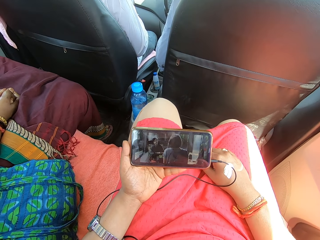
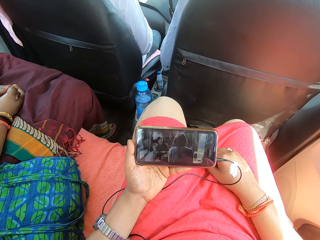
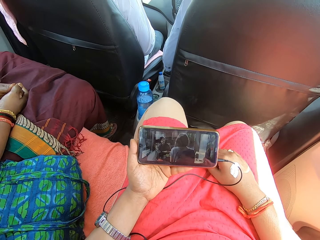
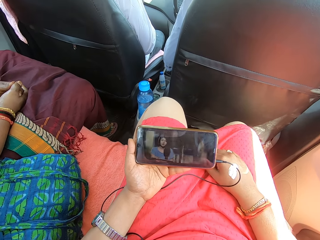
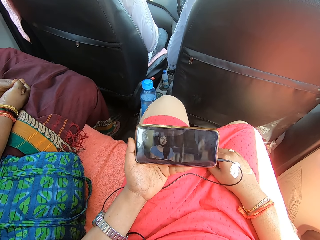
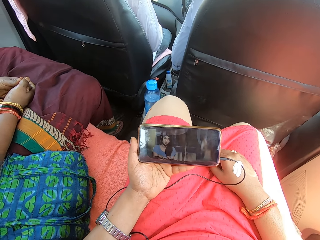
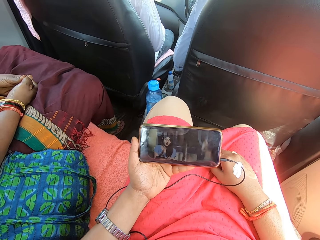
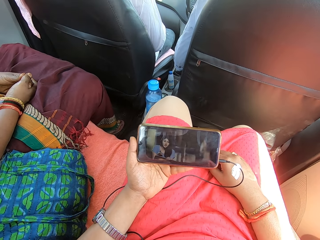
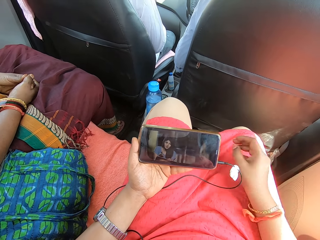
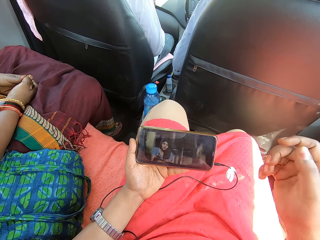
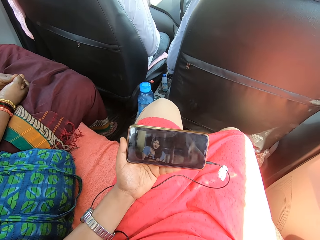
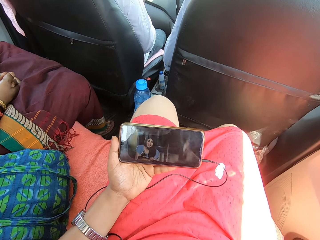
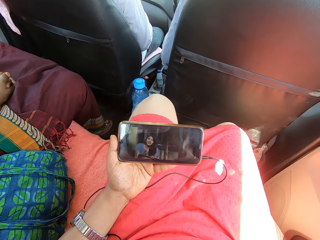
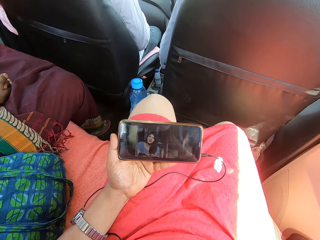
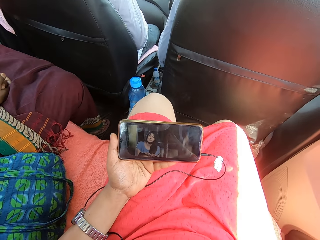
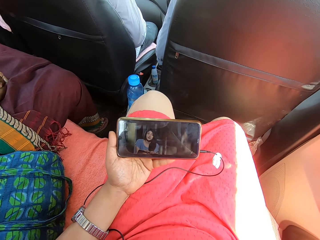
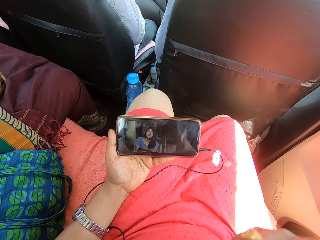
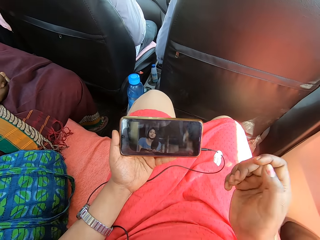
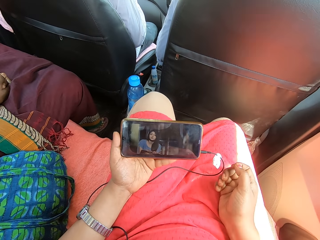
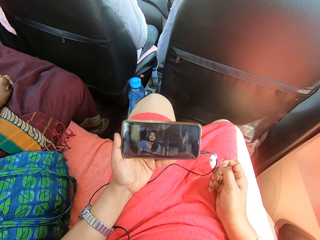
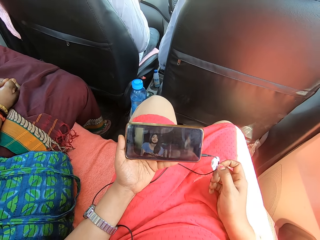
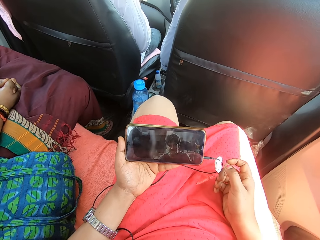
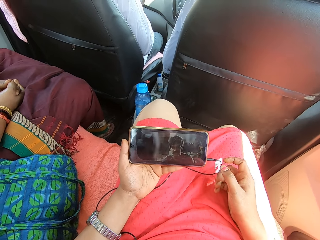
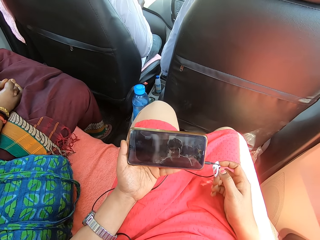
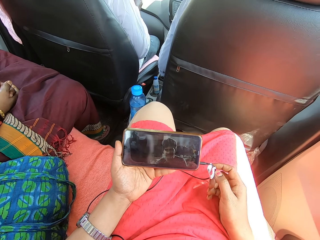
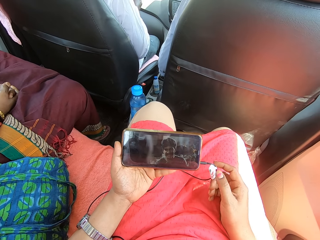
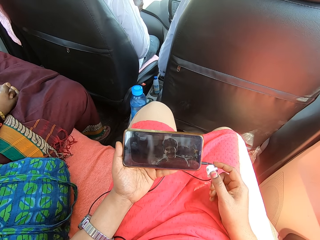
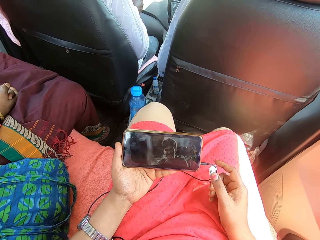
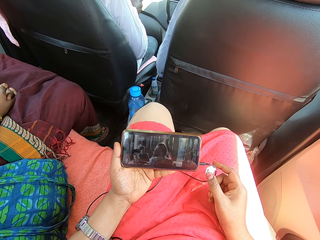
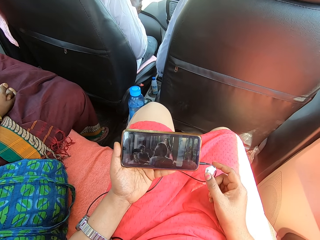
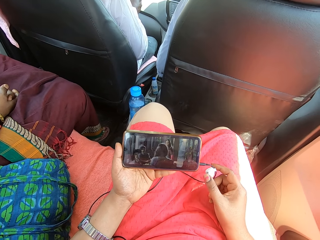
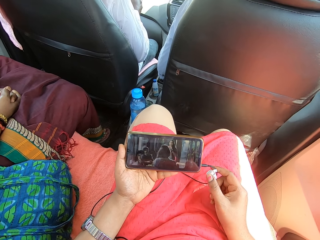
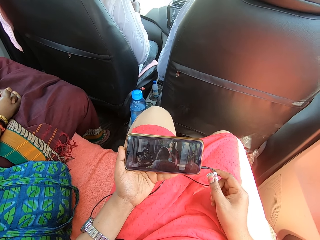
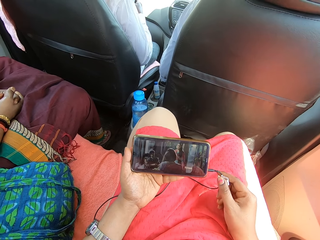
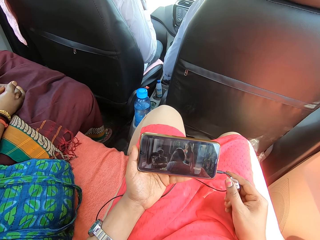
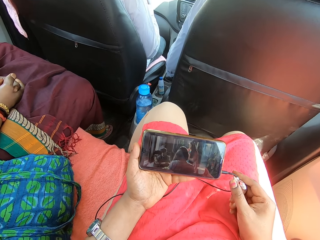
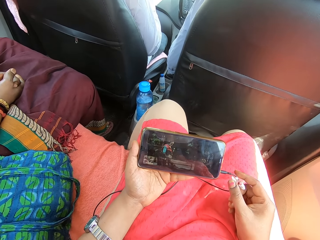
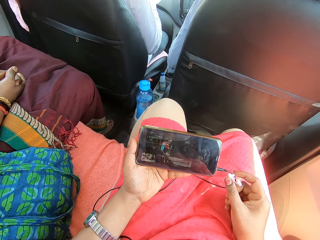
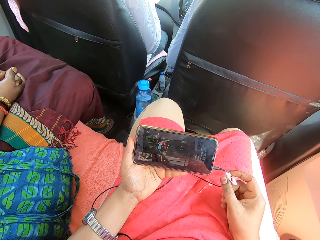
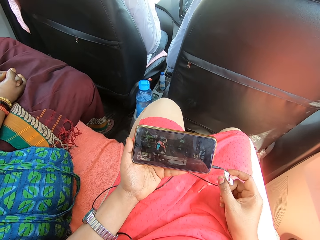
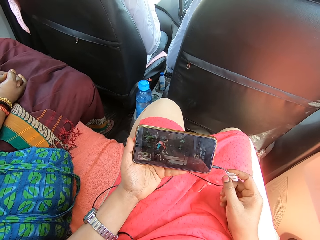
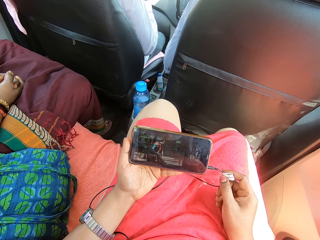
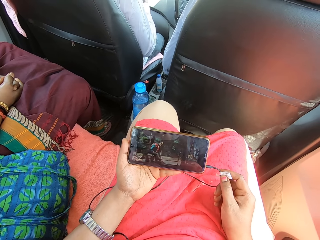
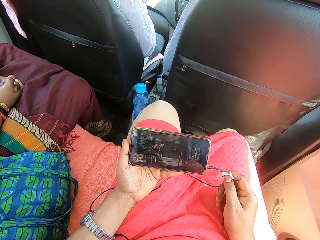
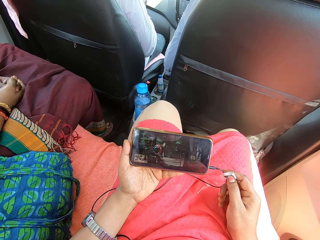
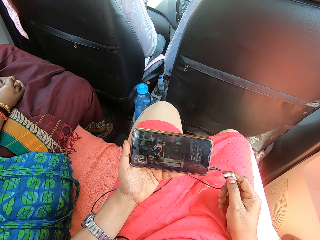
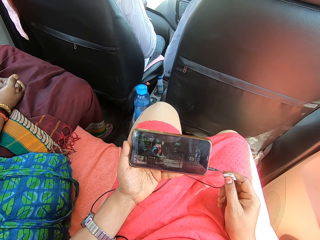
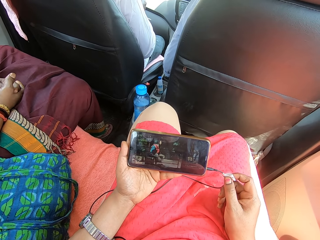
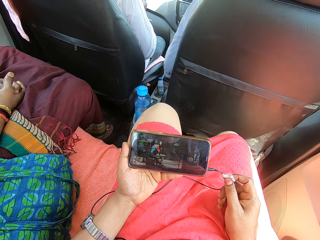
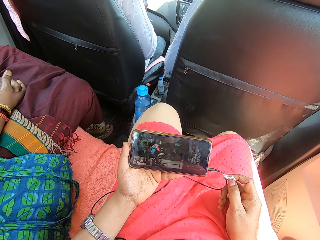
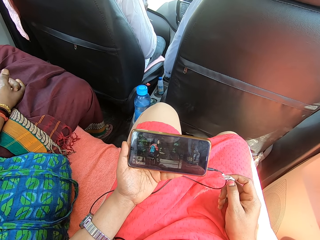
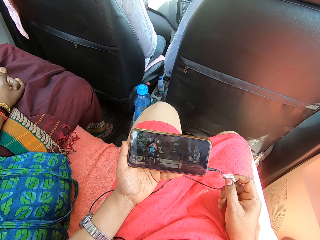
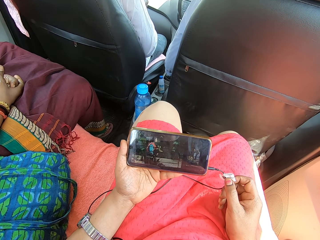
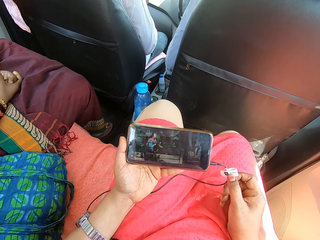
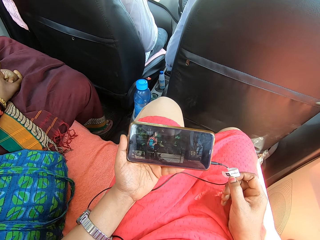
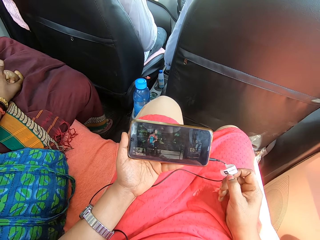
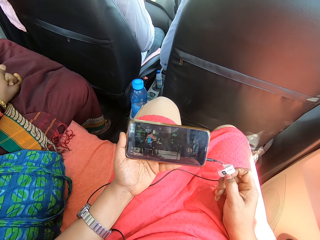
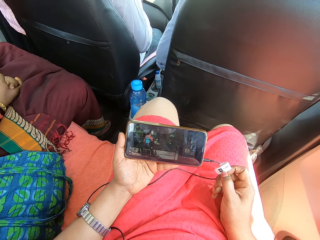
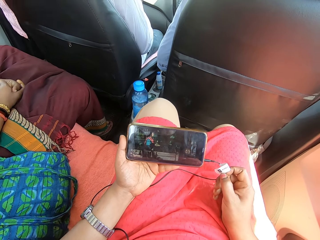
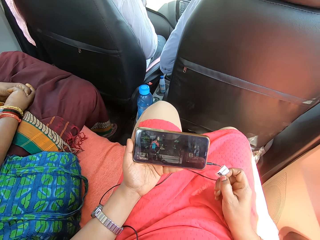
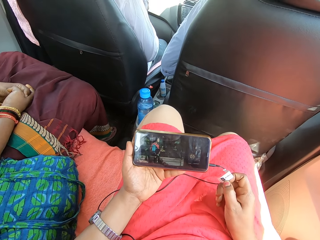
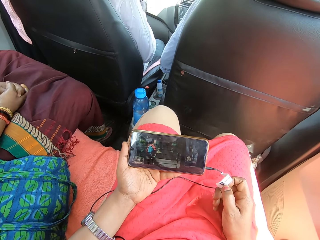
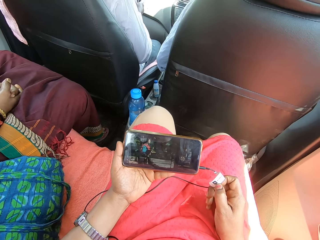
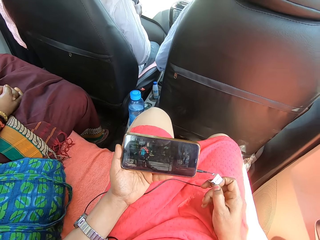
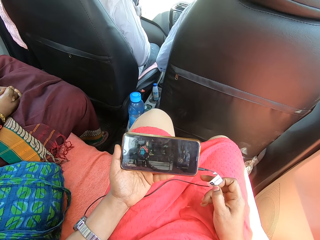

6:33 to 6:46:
The camera wearer lifts the right hand. They watch on the phone. They touch the earphone. They watch on the phone.

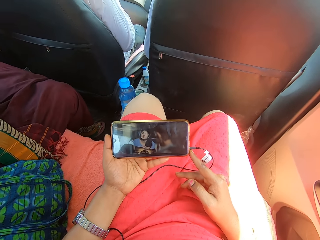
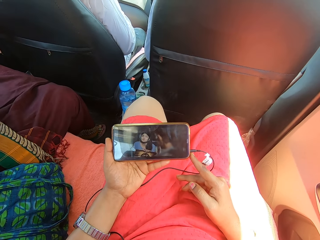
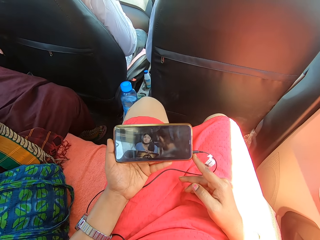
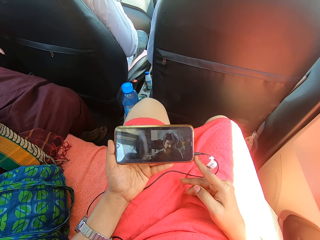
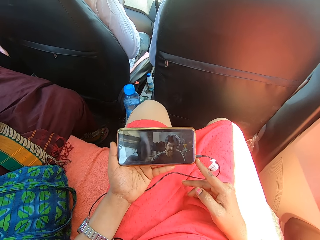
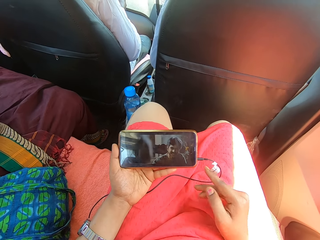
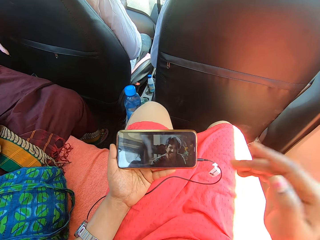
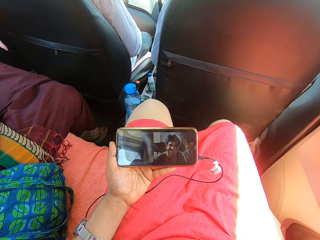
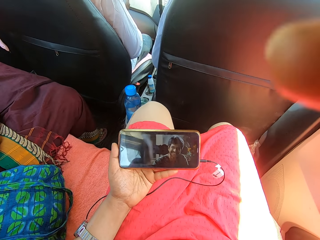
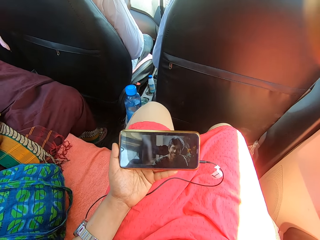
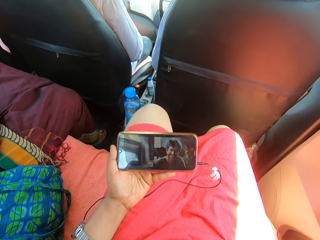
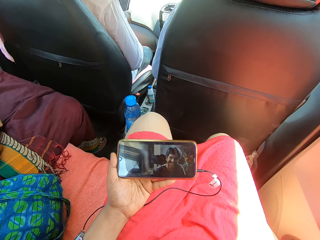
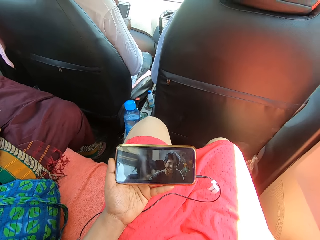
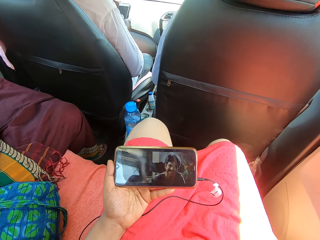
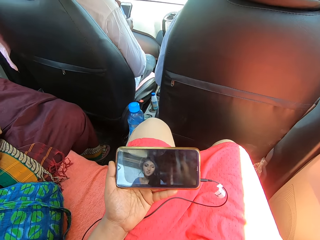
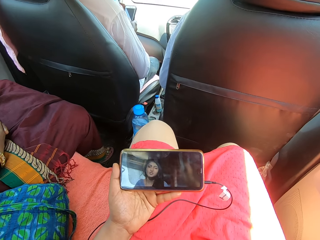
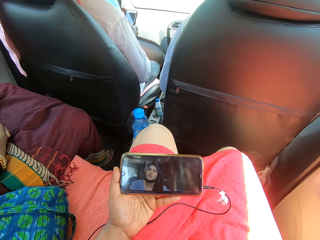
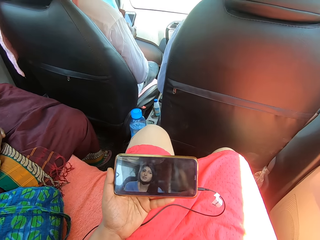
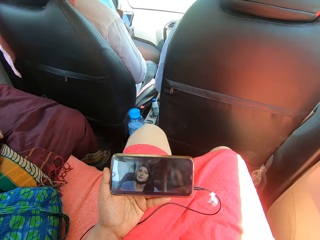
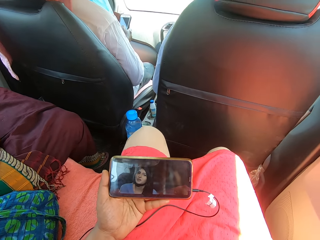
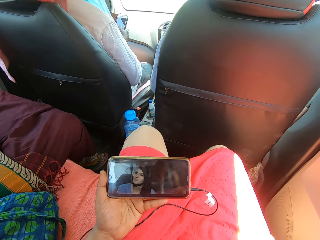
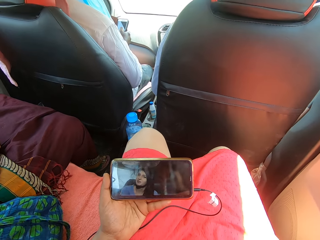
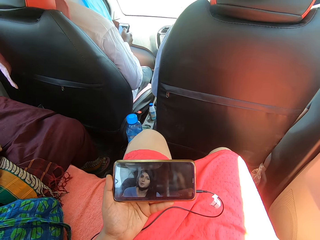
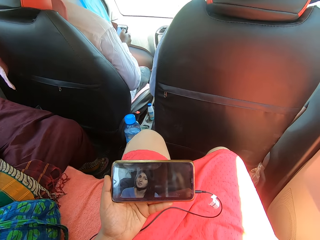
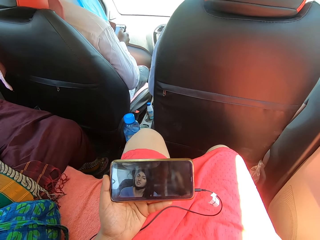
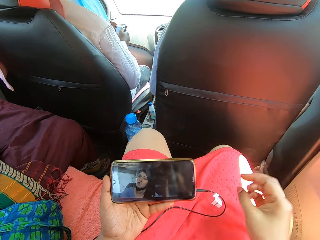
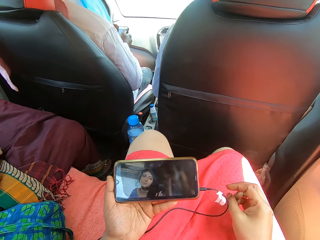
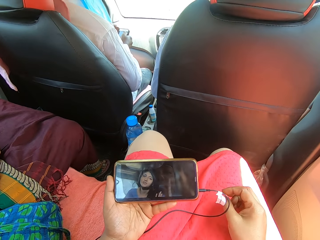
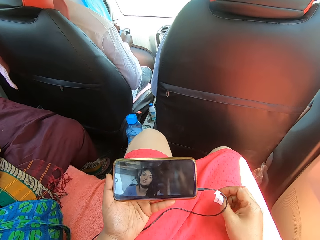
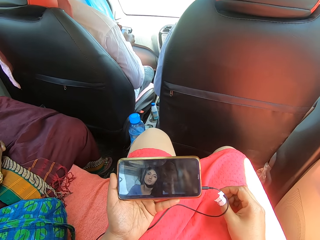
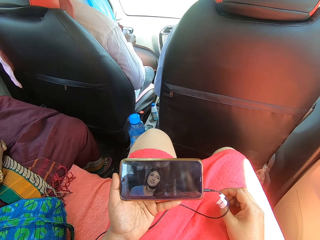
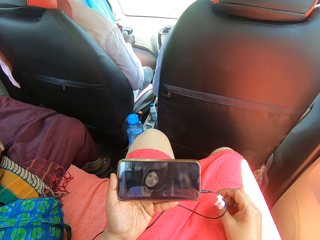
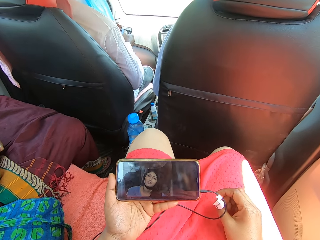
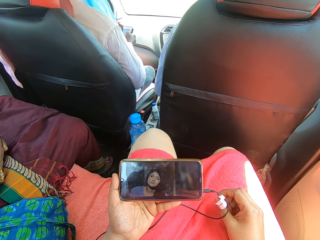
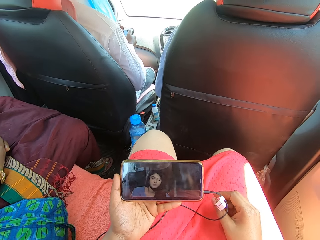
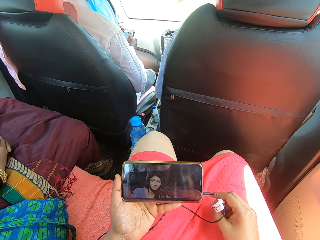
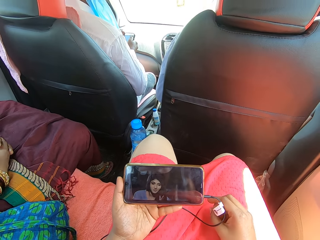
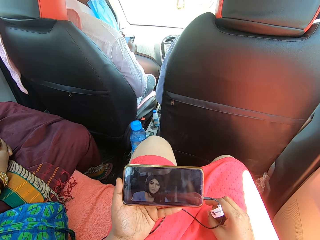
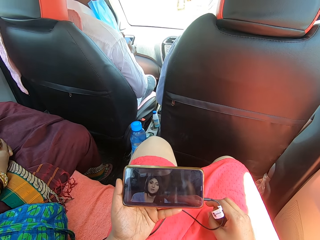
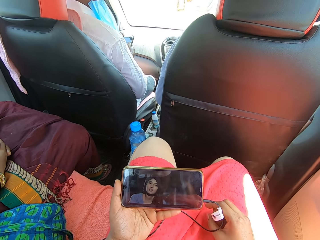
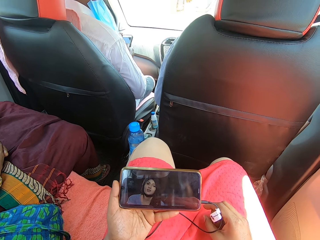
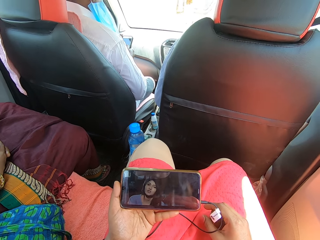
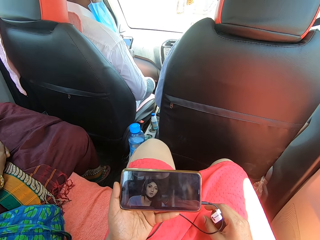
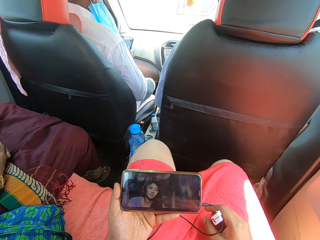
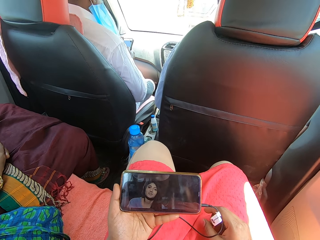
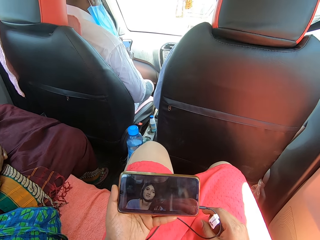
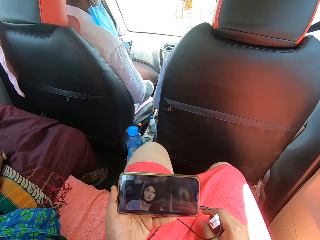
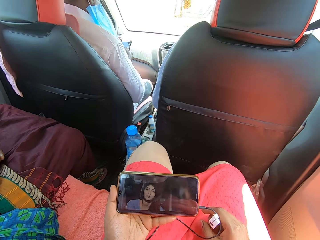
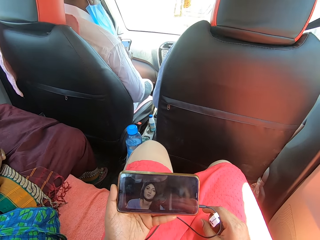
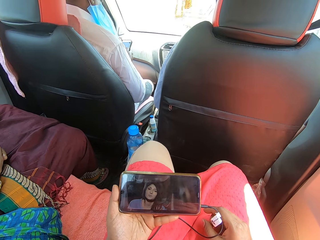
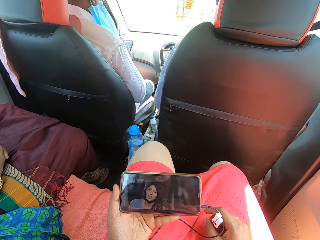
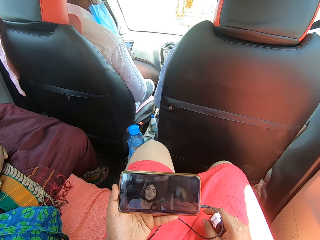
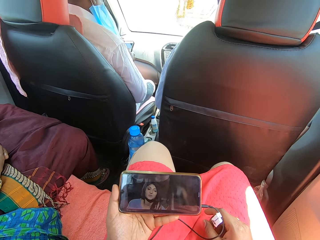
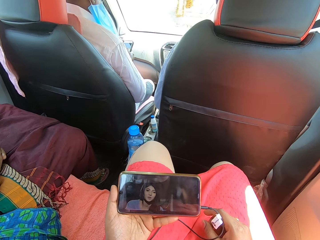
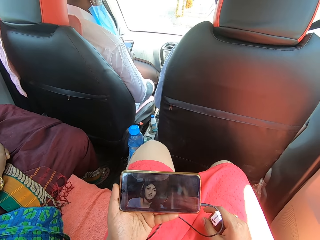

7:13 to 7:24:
The camera wearer lifts the right hand. They adjust the camera. They watch on the phone.
